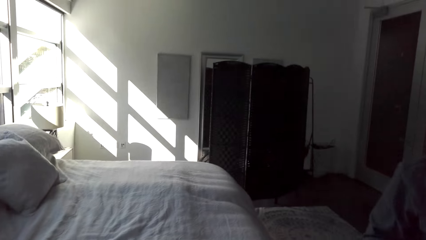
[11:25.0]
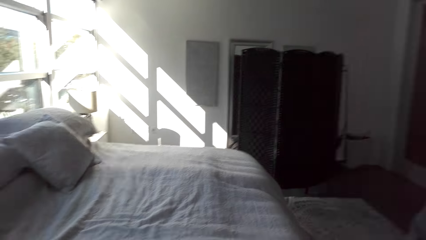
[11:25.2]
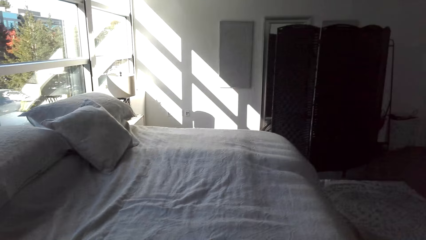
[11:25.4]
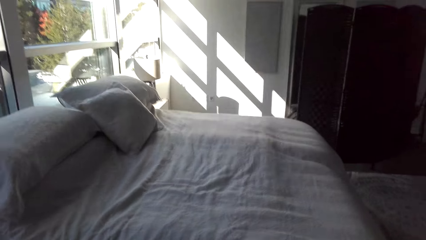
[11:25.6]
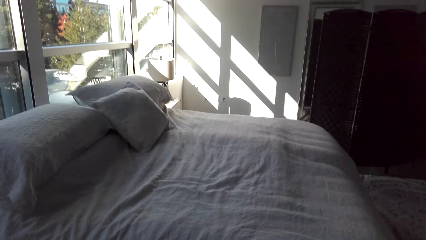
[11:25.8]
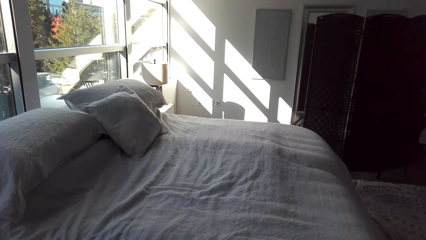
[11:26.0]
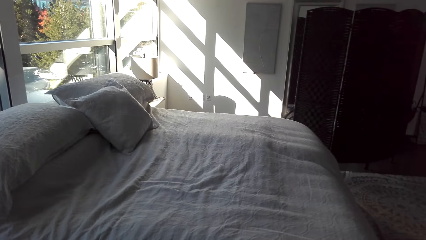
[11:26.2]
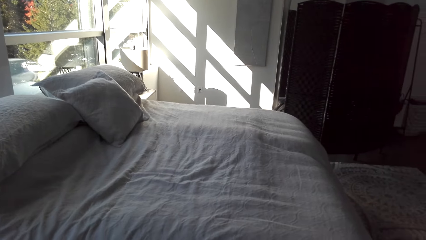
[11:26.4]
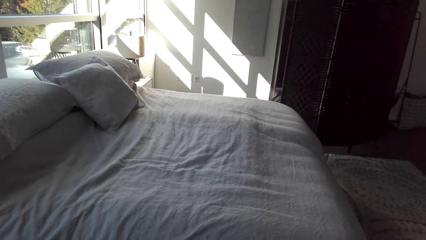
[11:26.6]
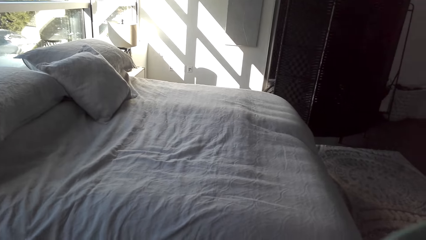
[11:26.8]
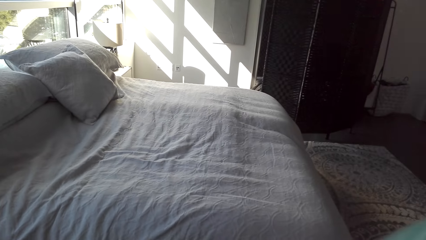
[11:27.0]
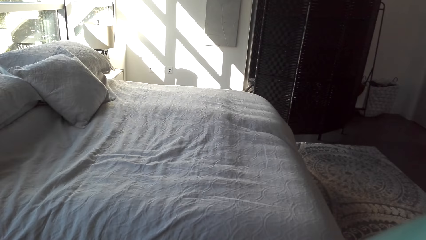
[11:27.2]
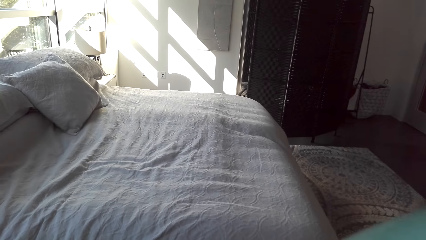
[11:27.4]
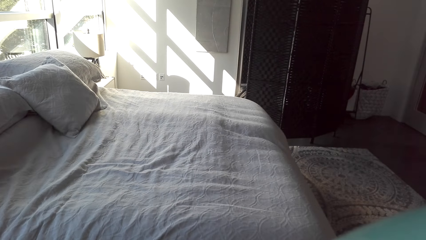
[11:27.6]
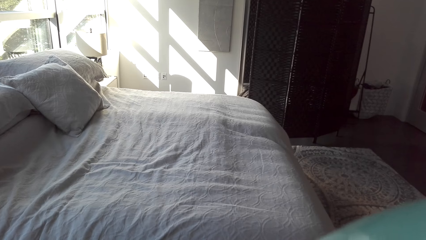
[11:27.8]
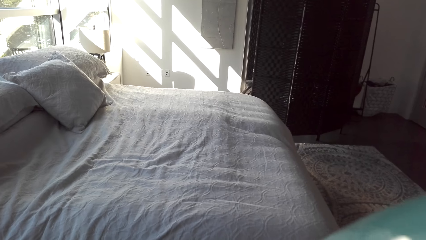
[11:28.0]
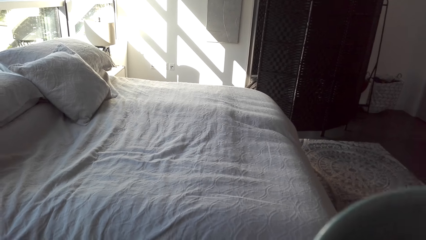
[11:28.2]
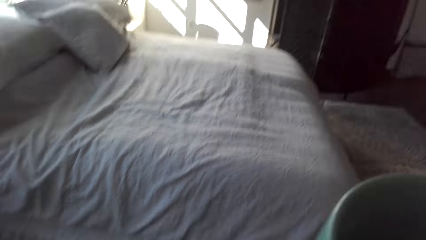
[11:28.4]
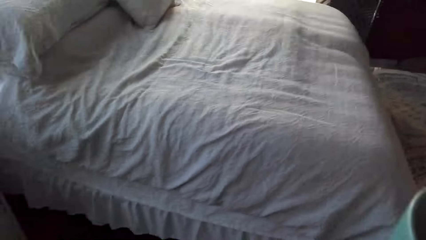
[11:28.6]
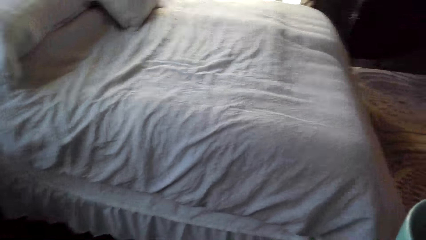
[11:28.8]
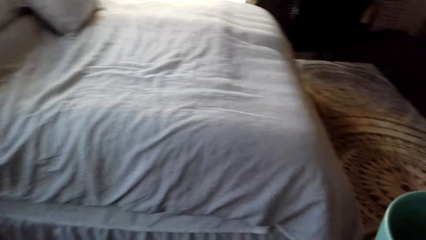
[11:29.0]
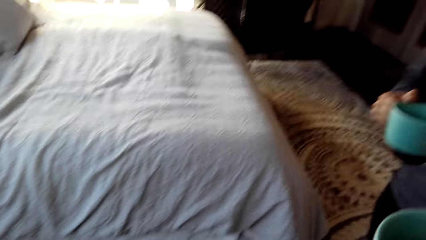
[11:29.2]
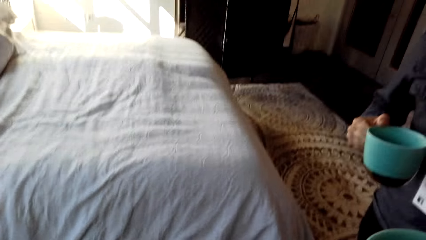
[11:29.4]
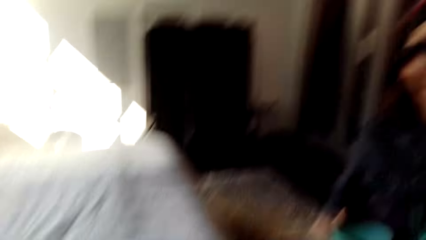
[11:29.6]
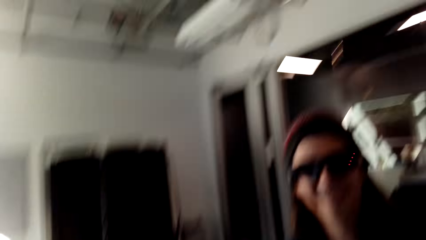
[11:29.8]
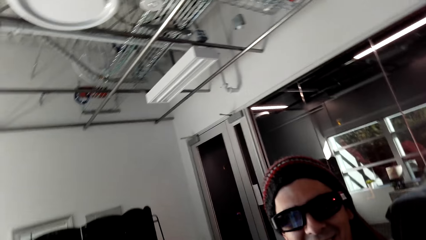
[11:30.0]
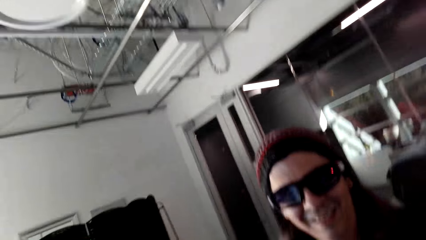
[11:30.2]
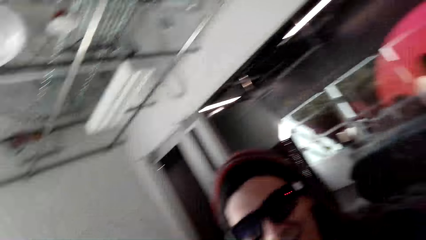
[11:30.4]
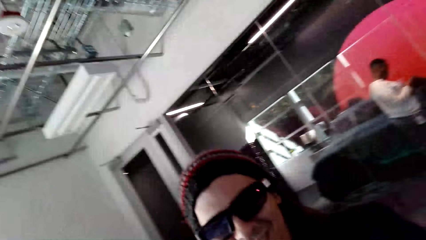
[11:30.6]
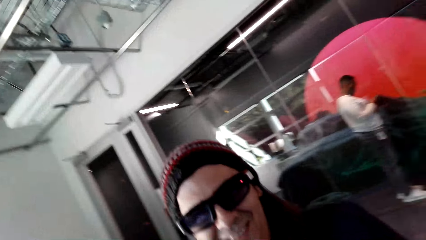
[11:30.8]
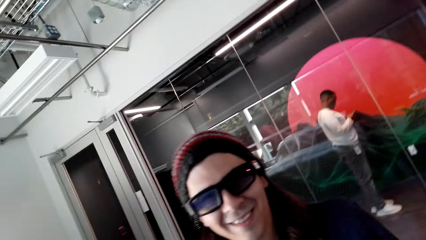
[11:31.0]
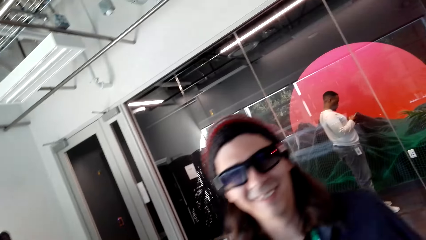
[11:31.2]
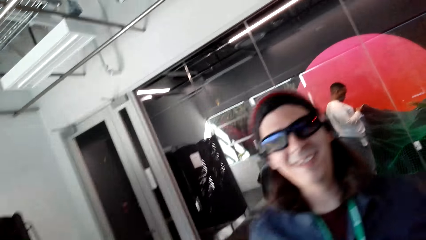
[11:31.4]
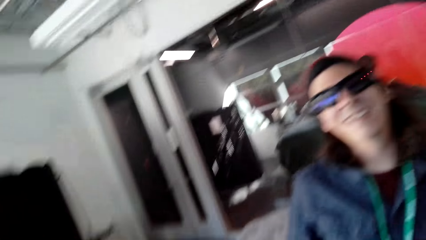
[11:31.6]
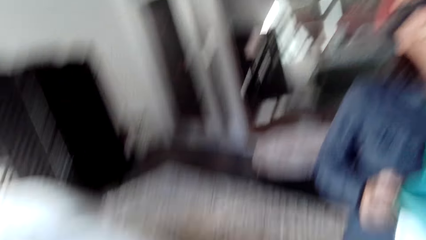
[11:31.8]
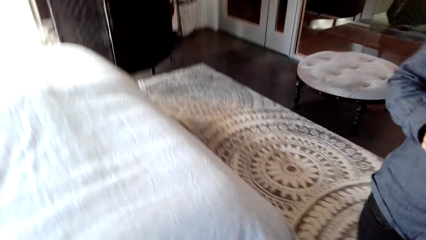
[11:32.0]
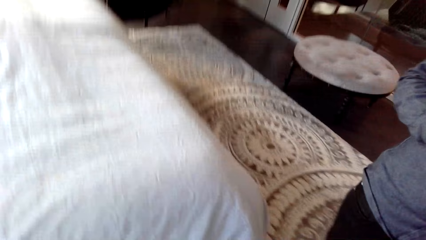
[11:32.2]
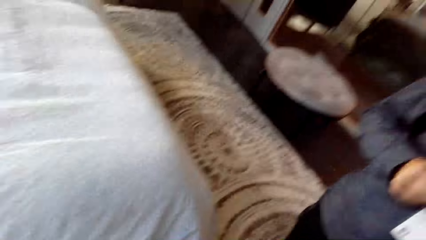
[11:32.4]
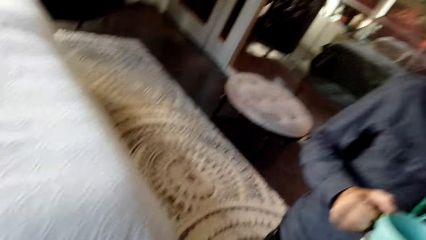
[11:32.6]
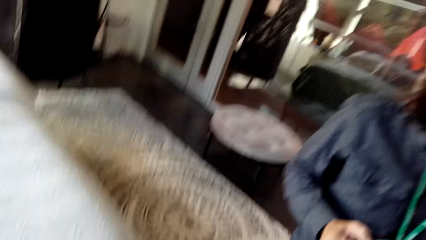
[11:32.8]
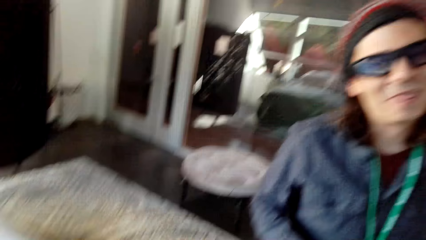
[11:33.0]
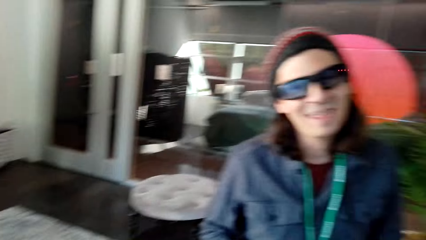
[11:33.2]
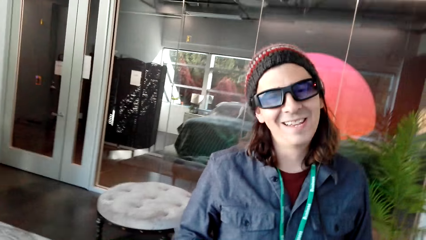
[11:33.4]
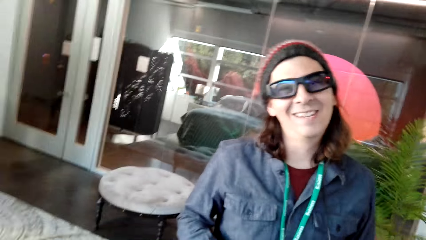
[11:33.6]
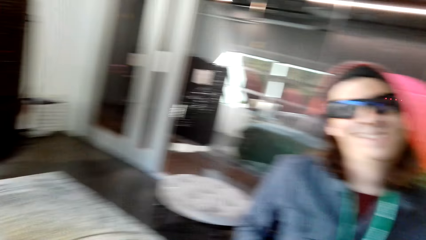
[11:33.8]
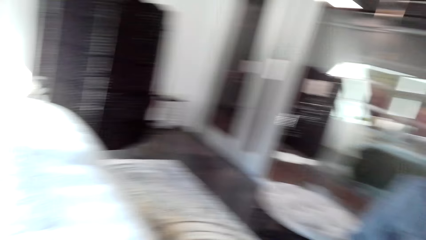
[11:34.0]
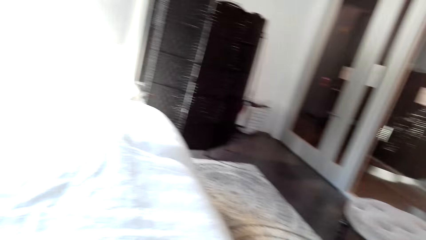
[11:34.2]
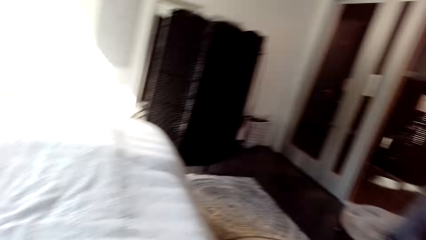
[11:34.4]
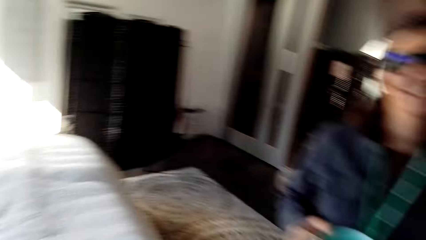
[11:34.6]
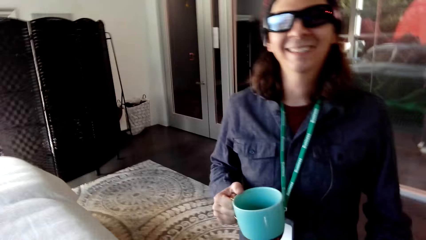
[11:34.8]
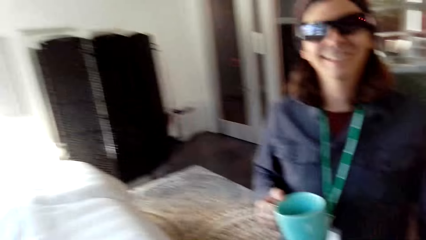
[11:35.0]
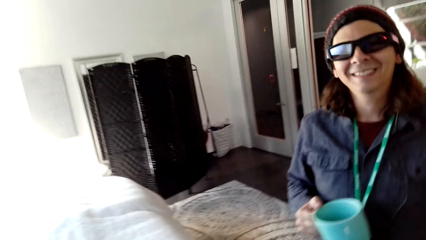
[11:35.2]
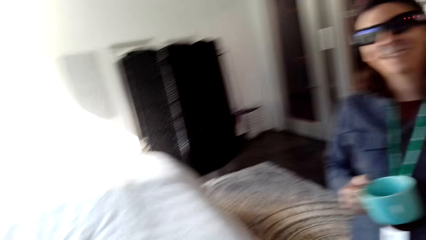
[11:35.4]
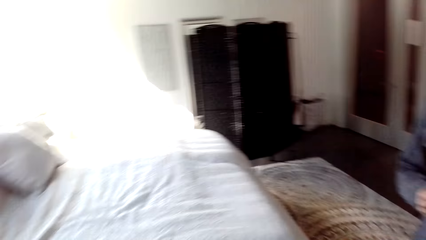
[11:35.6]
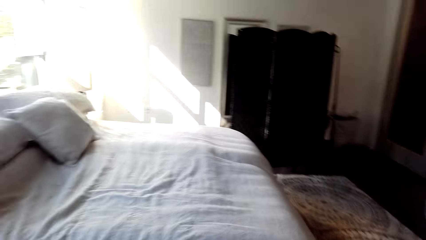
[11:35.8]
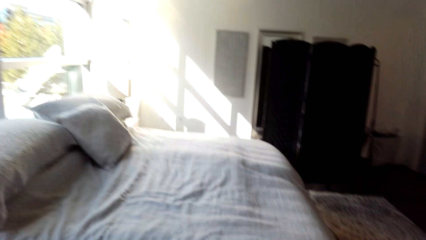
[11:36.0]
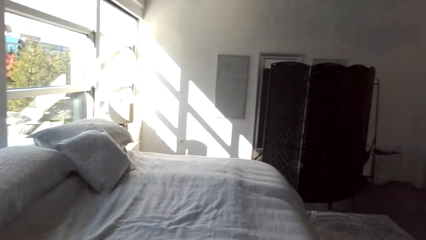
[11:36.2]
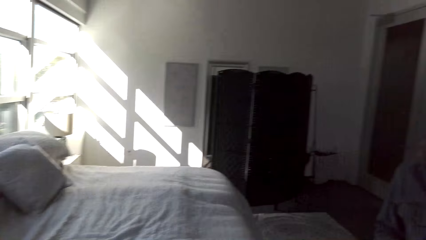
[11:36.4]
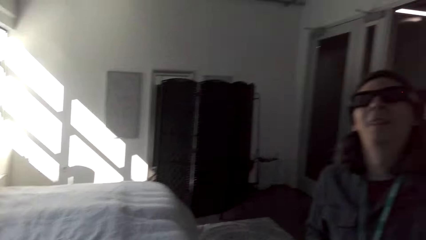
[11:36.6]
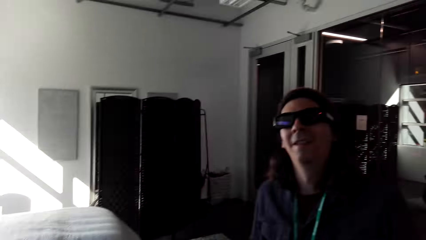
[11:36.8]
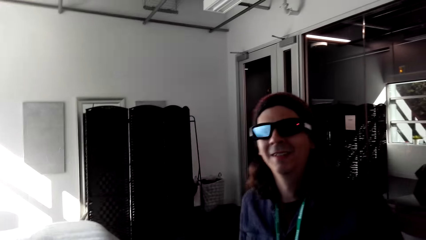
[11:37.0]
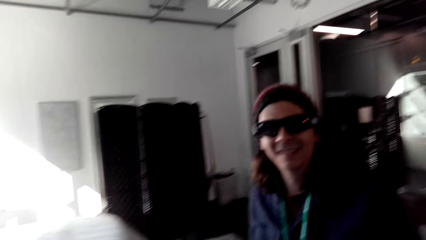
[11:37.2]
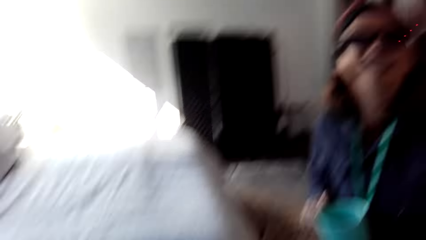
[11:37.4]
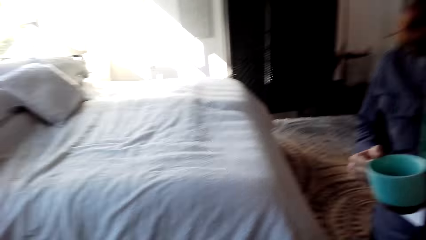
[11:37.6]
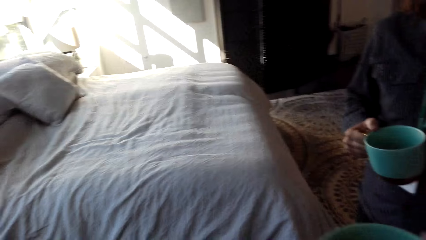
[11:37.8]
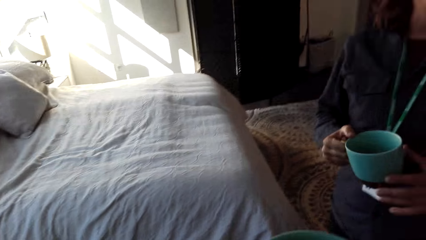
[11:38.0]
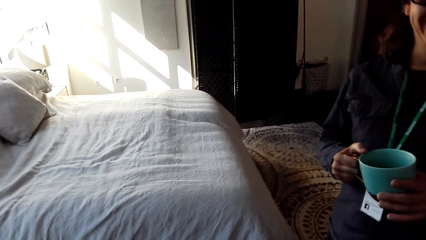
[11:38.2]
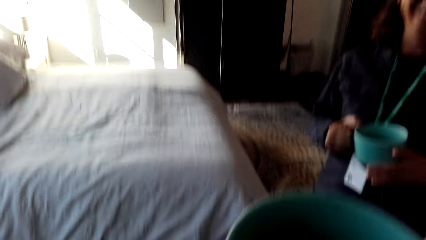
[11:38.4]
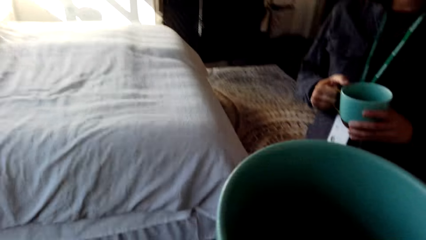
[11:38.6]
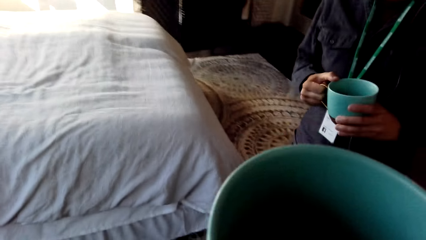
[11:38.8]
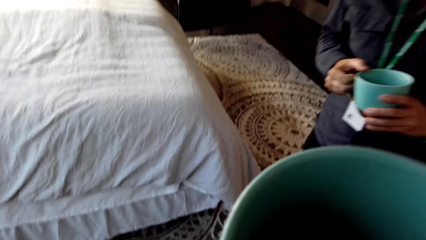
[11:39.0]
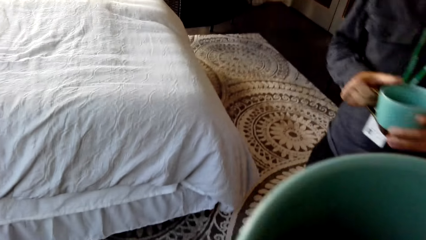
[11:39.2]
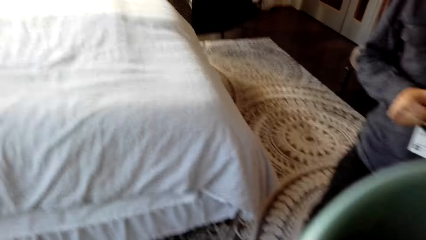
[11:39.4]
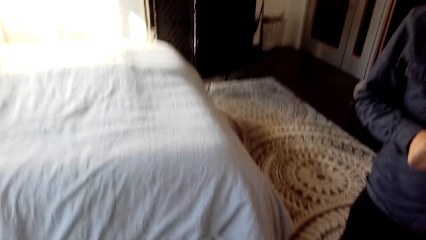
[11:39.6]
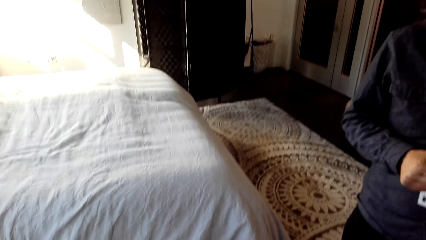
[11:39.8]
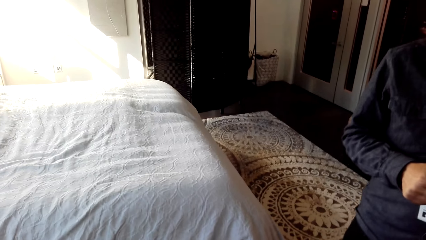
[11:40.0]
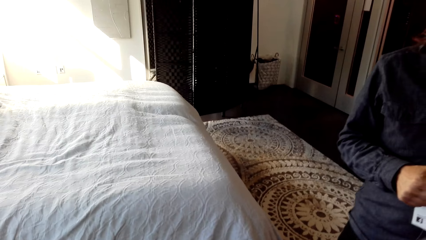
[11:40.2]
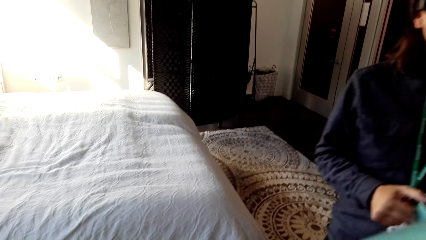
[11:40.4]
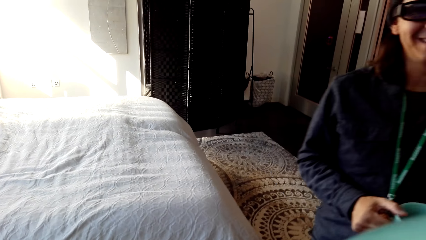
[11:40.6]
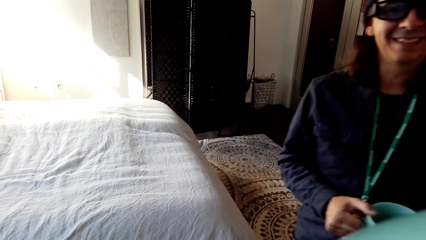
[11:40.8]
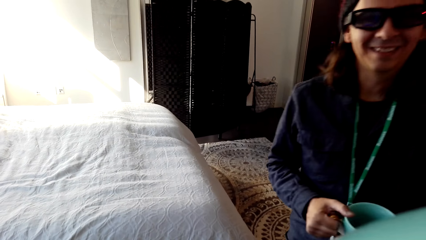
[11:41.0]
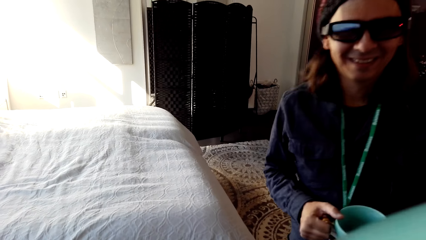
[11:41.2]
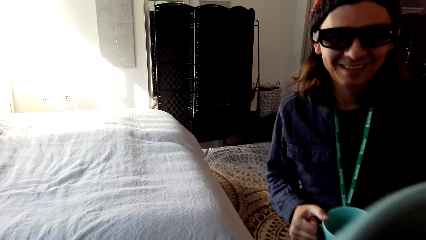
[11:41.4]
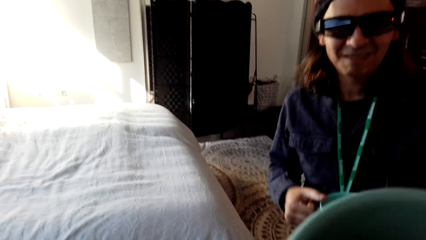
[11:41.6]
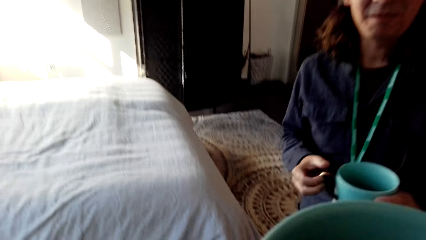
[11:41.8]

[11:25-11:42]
The camera wearer drinks tea. They stare at a man. They look around the bedroom. They talk to the man. The man holds a cup with both hands. The camera wearer drinks tea or coffee.
